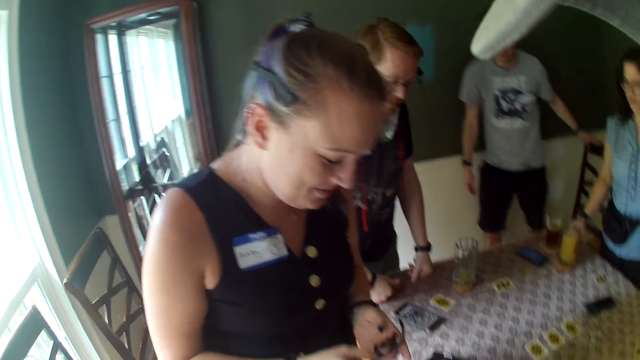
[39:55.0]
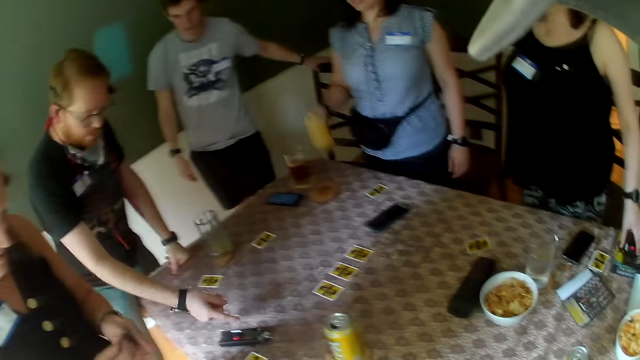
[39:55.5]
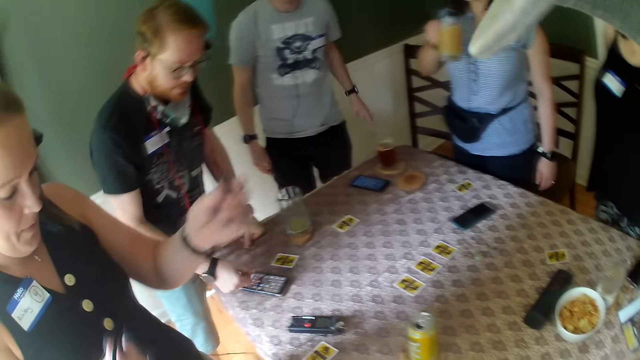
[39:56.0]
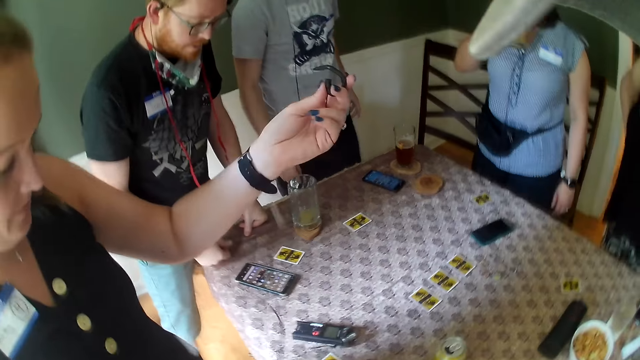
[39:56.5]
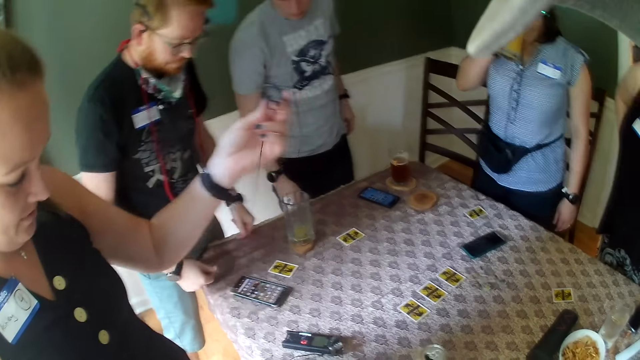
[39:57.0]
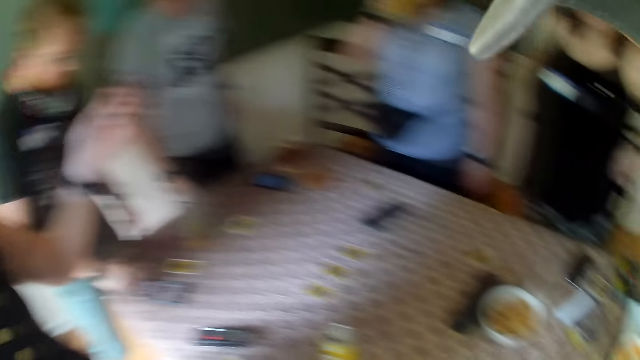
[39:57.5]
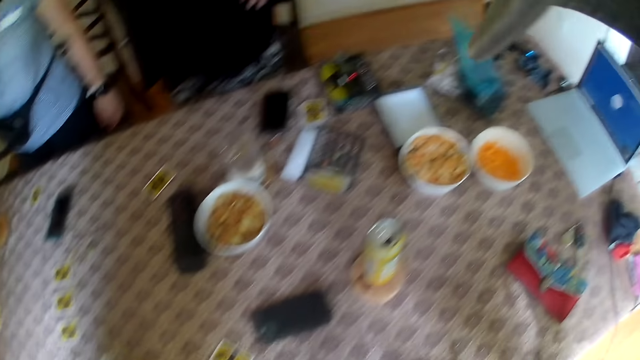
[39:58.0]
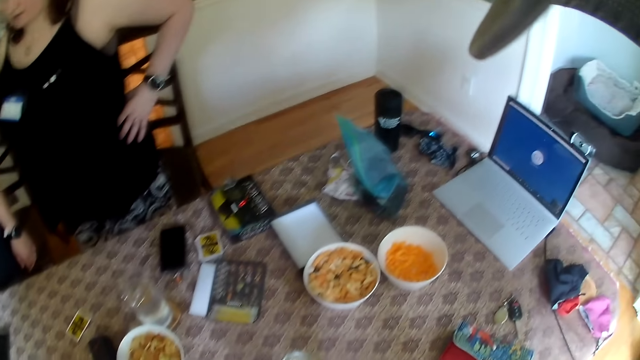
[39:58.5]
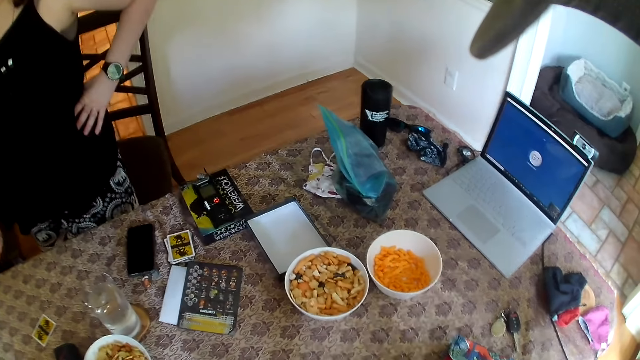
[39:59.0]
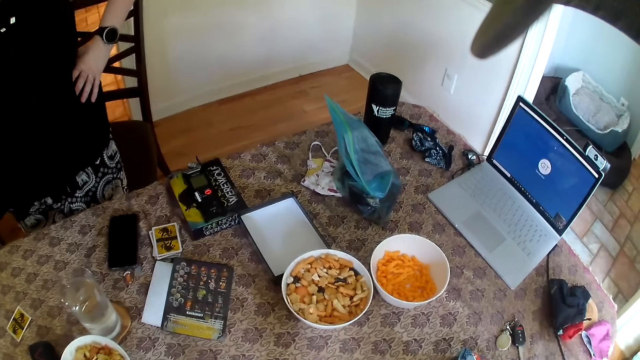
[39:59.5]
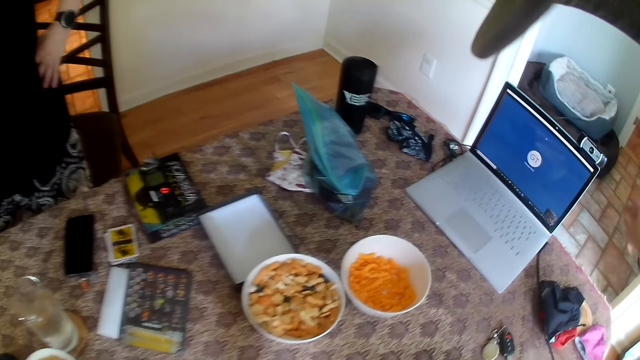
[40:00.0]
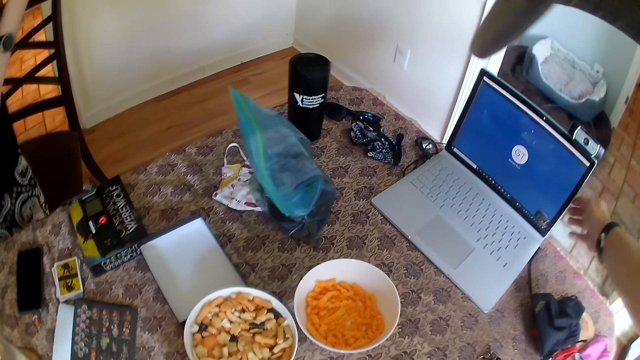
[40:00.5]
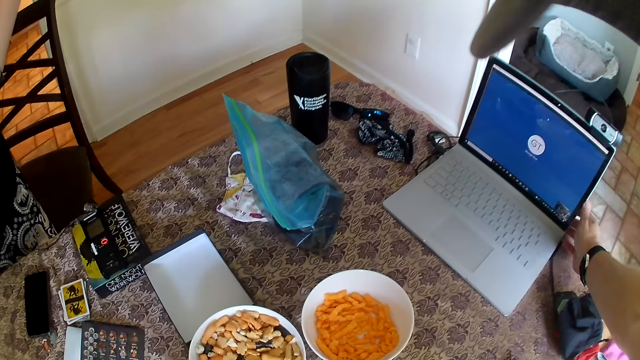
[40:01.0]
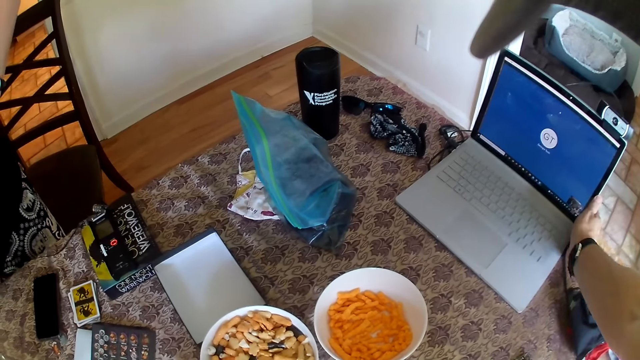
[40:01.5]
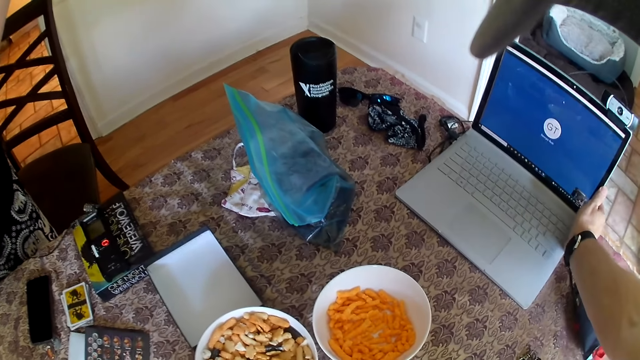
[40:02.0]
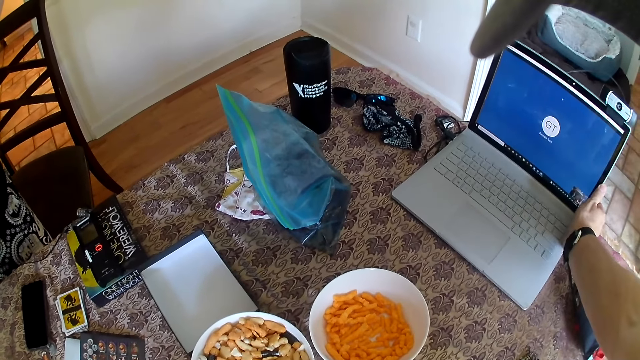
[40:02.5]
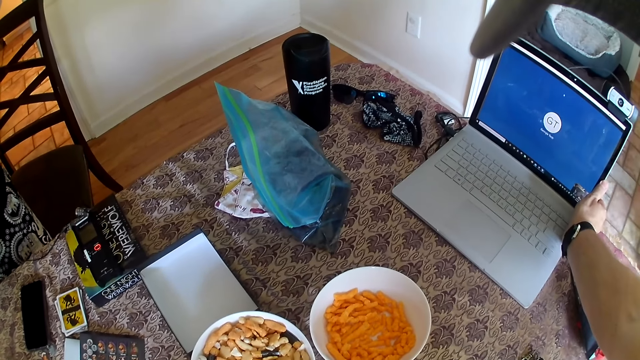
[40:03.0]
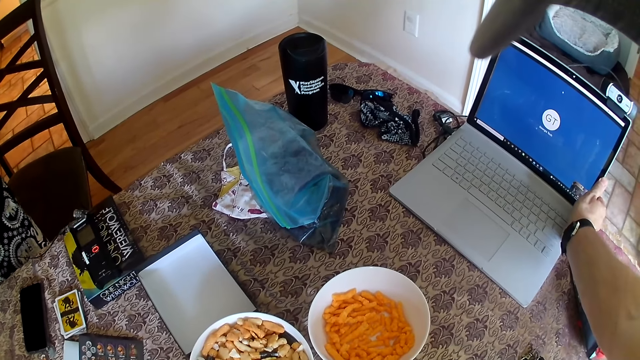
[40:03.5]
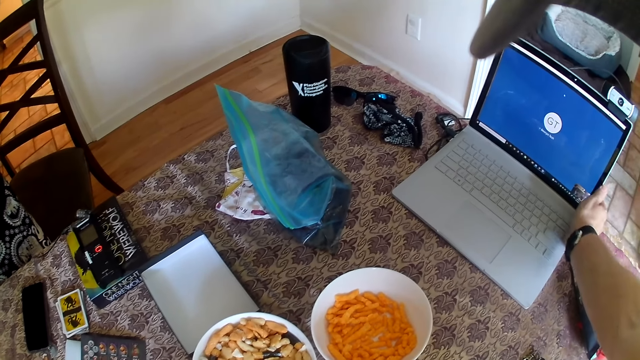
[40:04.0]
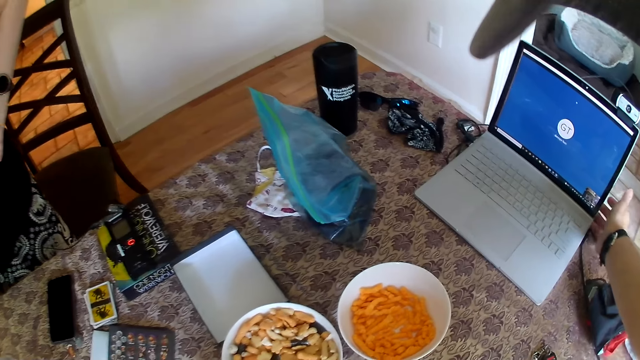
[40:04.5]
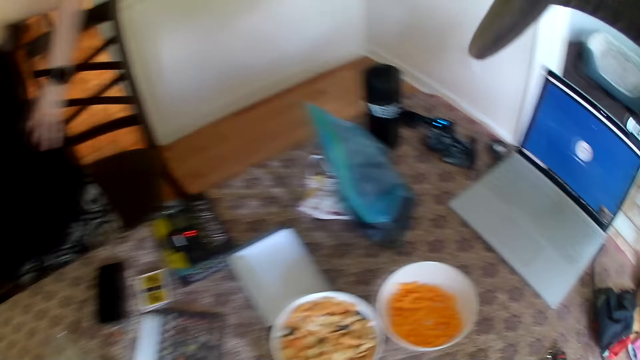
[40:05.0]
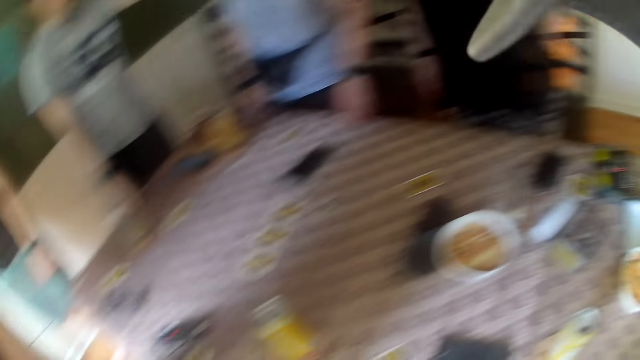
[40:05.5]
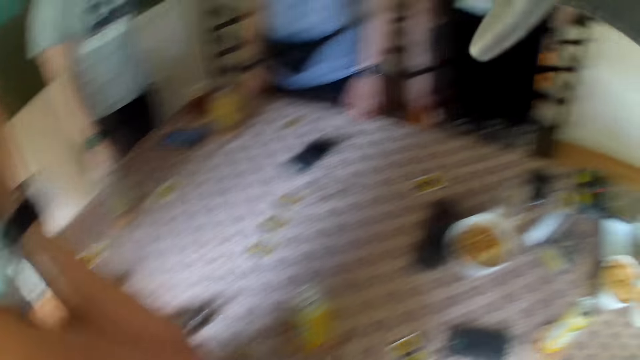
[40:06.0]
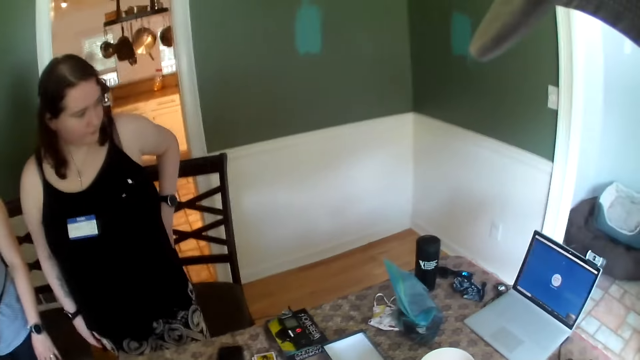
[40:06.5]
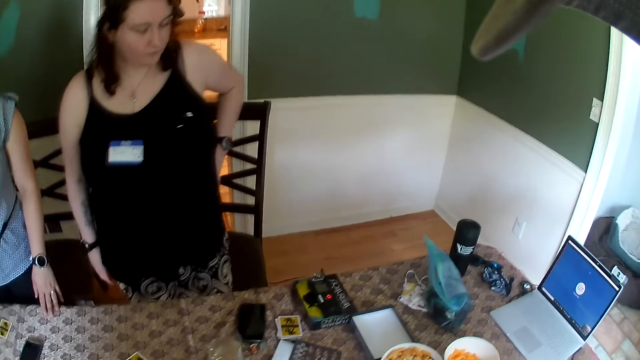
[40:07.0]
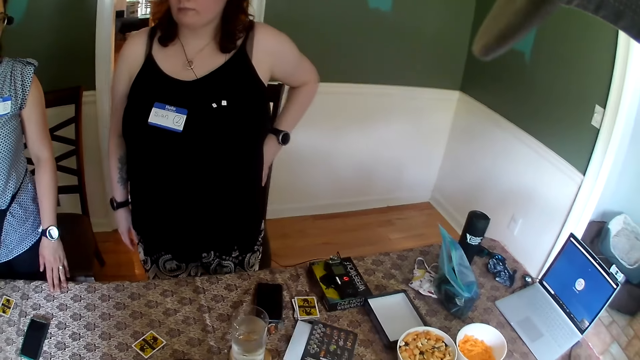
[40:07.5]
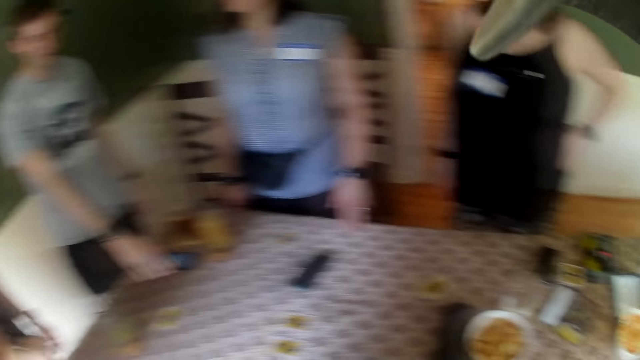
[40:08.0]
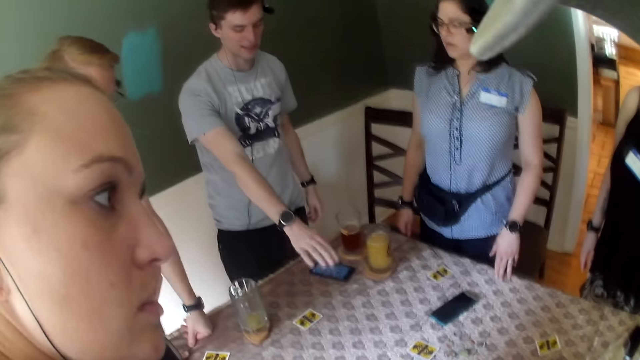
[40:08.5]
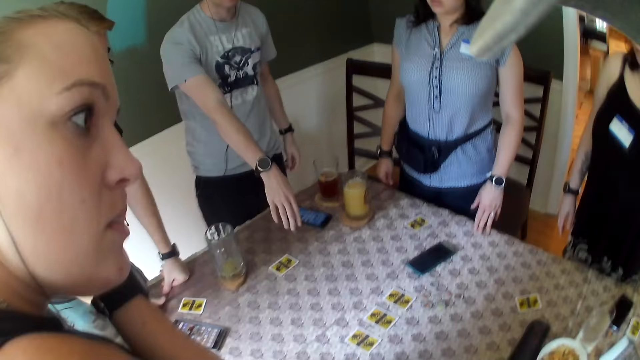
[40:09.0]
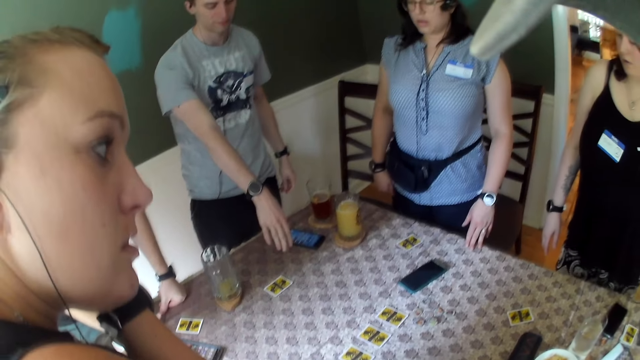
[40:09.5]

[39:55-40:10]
The camera wearer looks around. He adjusts the screen of a laptop computer with his right hand. He holds the laptop. He lets go of the laptop. He looks around. A man speaks to everybody on the table.

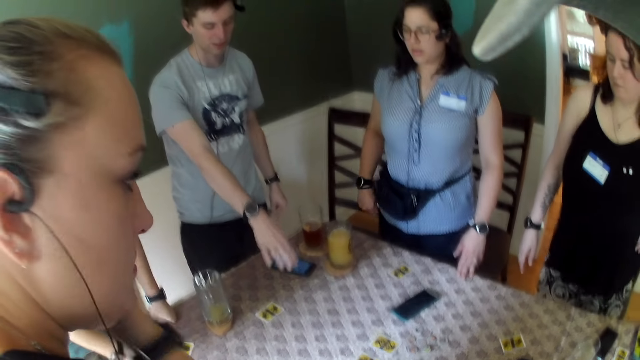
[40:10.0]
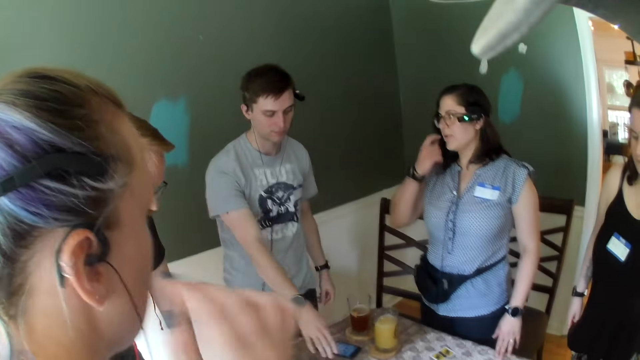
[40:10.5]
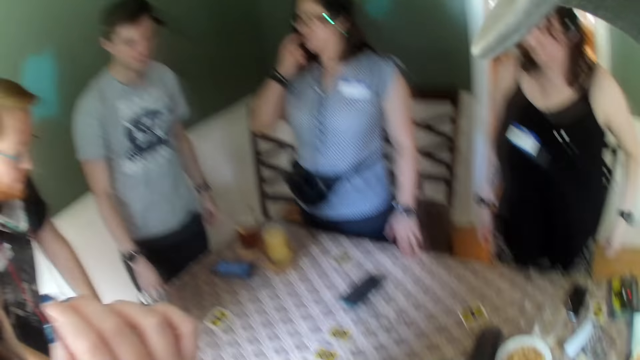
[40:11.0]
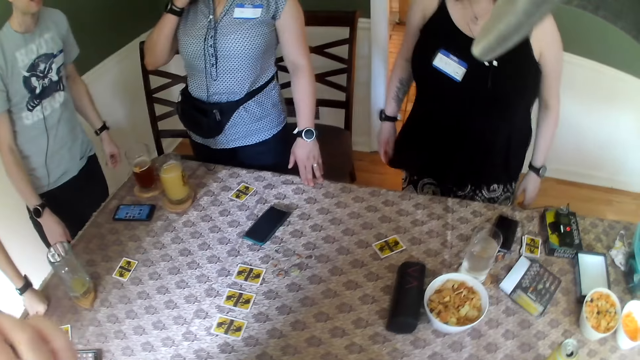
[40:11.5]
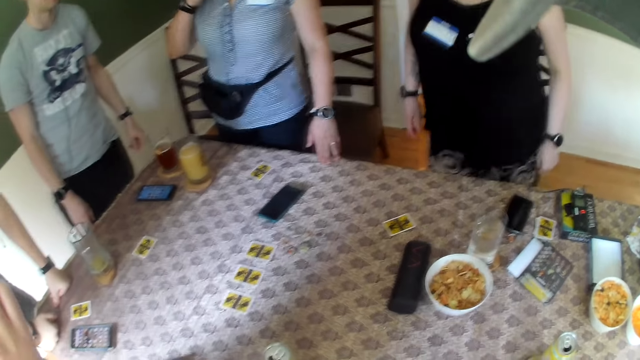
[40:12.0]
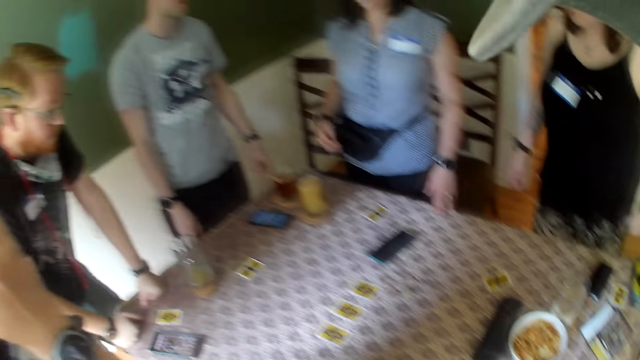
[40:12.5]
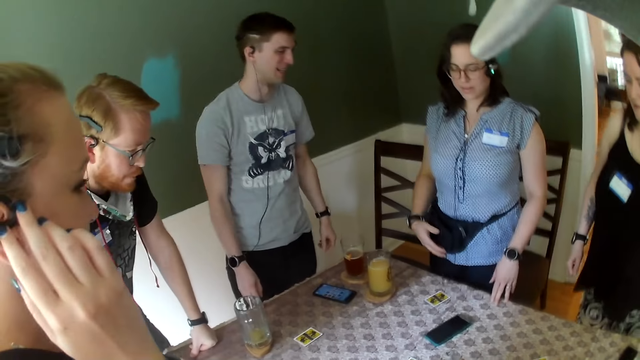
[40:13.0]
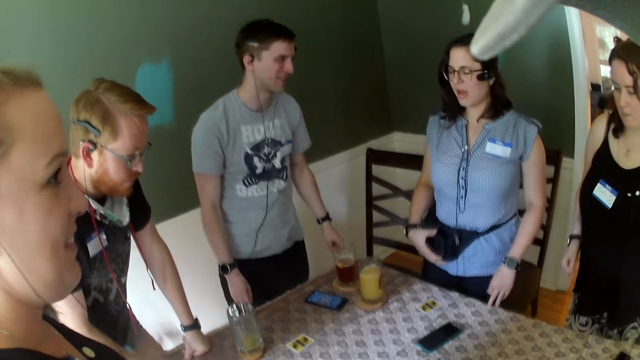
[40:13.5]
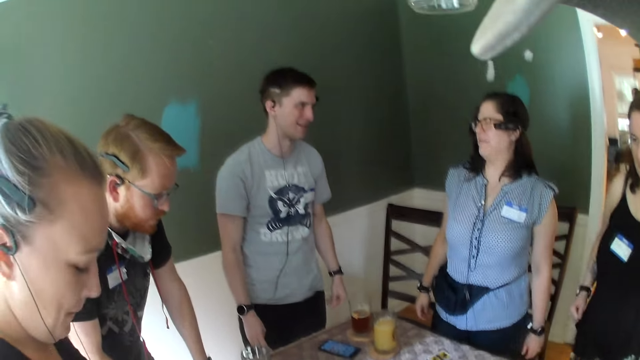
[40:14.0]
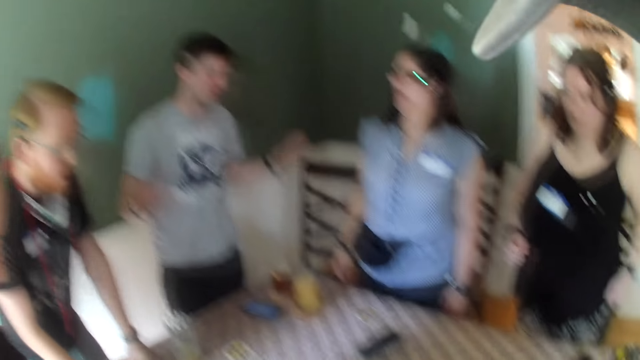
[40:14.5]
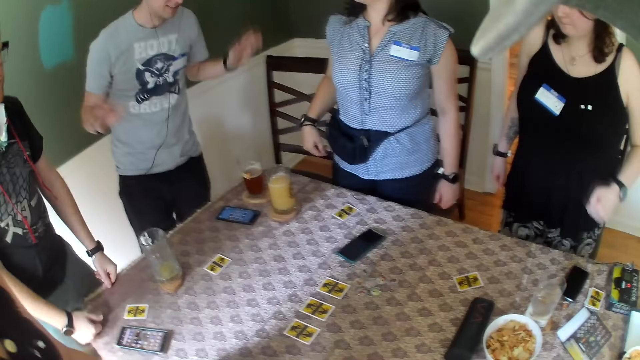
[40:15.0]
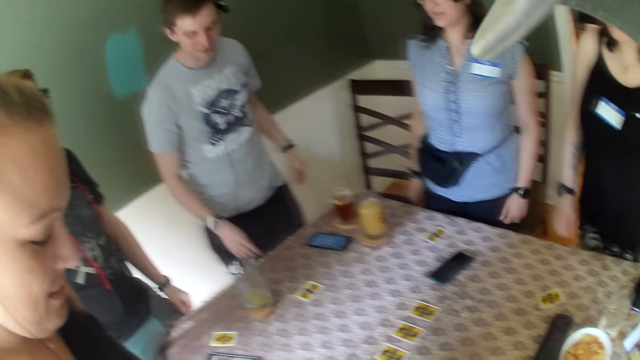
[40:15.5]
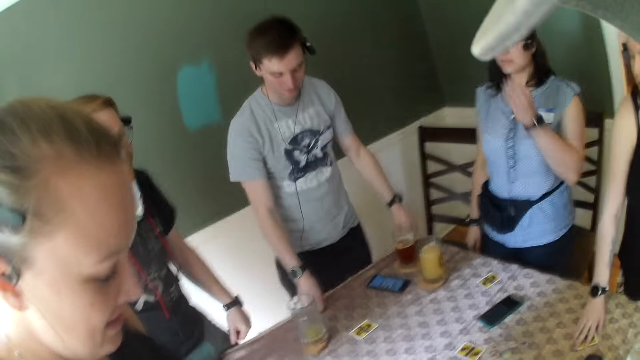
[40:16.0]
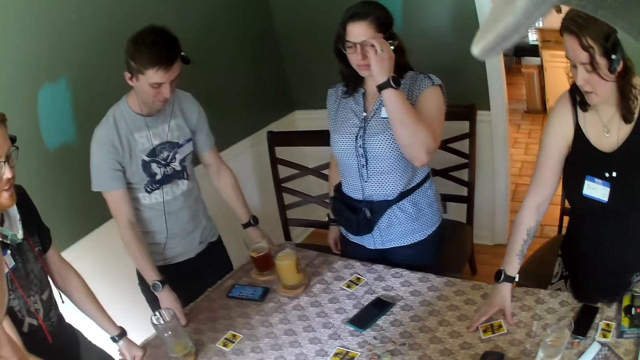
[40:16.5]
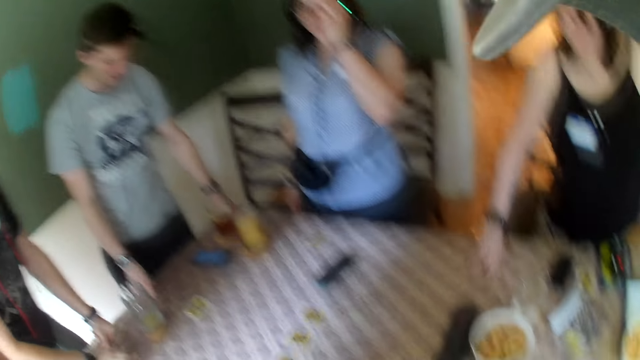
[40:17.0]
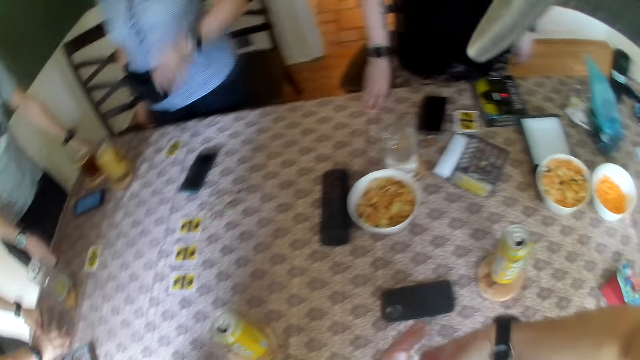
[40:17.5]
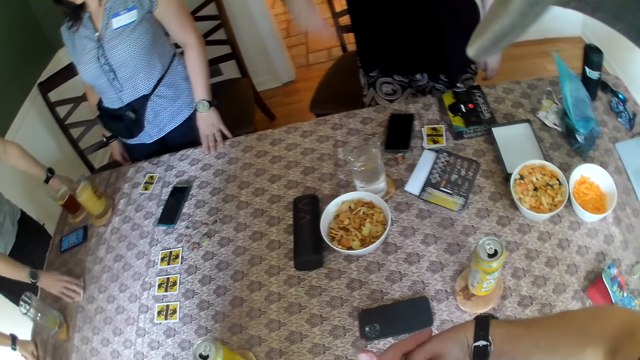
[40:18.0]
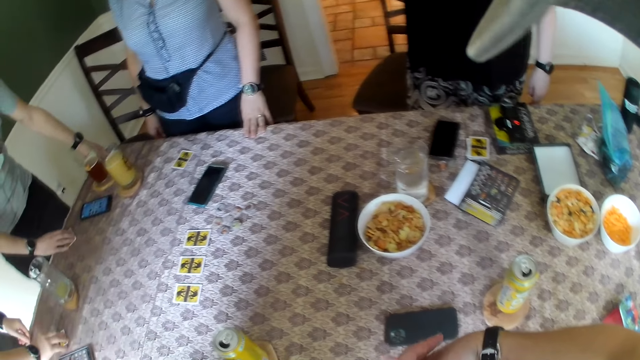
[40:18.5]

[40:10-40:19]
The woman replies to the man. Another woman picks a card from the table with her right hand. The camera wearer folds her hands. The man picks a card from the table with his right hand.
